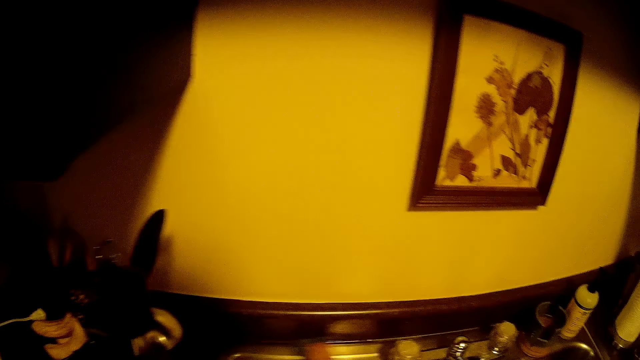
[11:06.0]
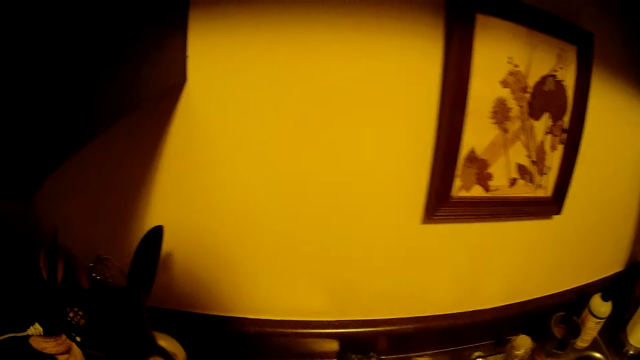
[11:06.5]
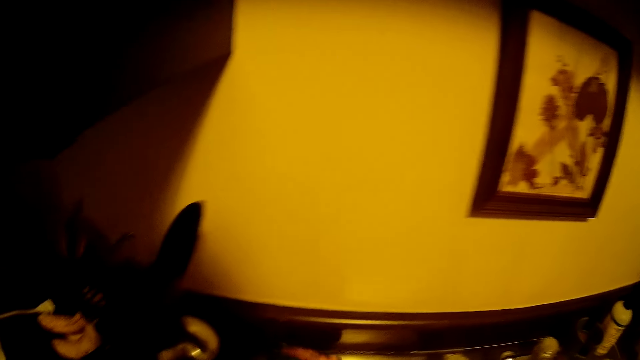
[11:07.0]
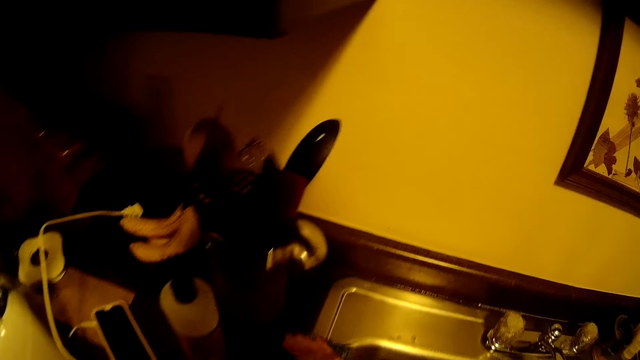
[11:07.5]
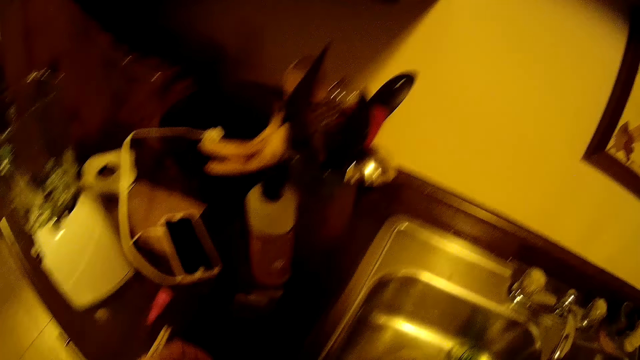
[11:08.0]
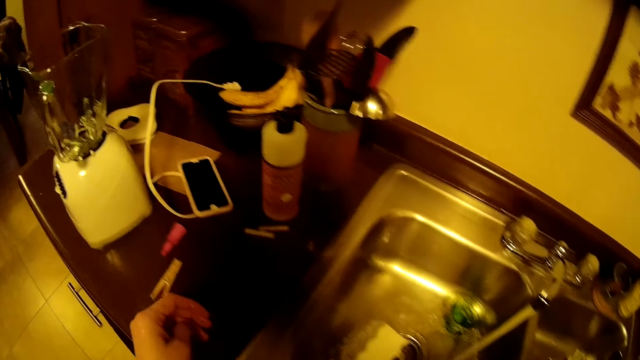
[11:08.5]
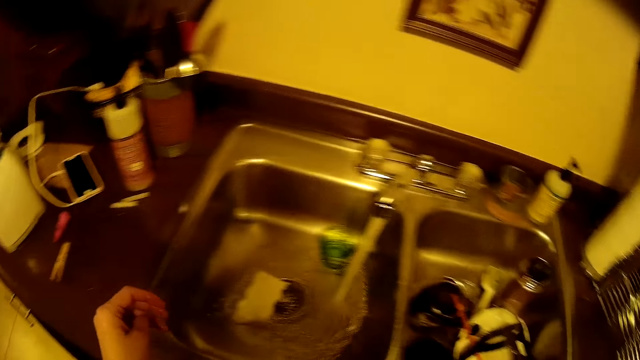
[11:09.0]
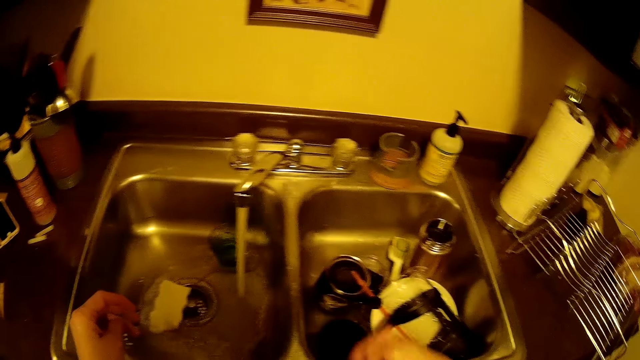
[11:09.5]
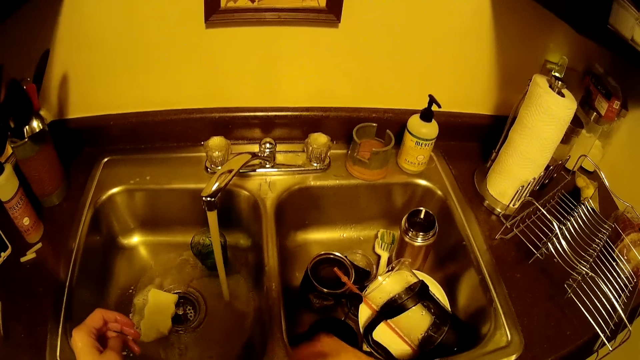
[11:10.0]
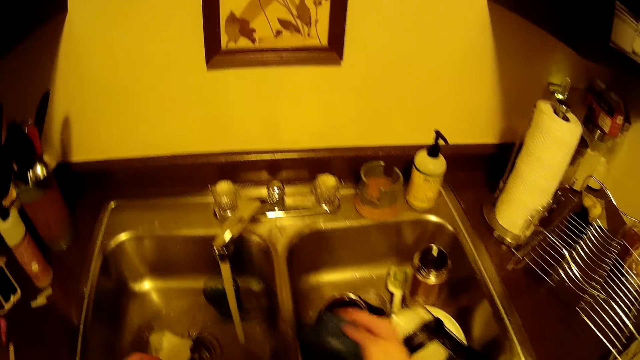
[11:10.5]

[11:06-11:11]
The camera wearer cleans the sink with the sponge in her right hand.

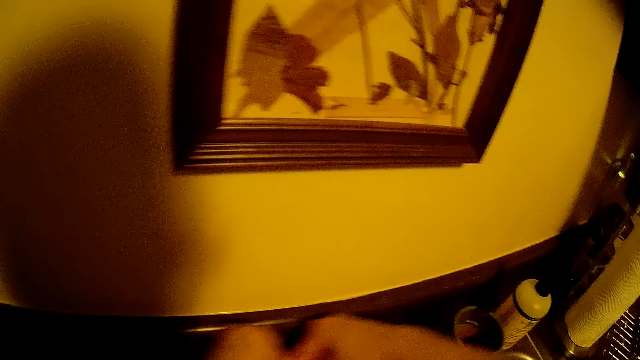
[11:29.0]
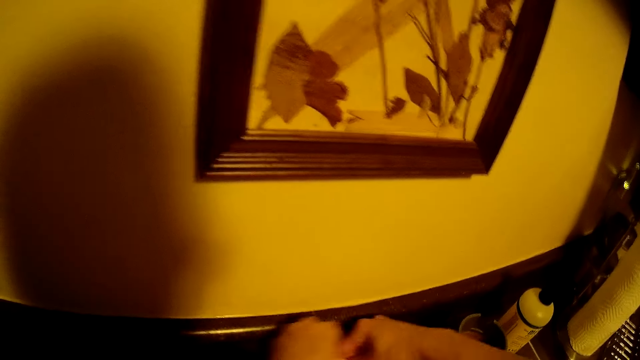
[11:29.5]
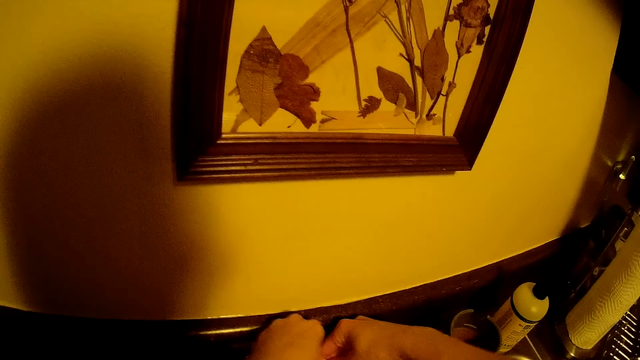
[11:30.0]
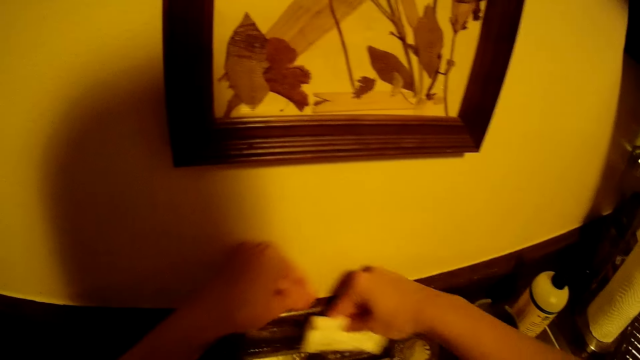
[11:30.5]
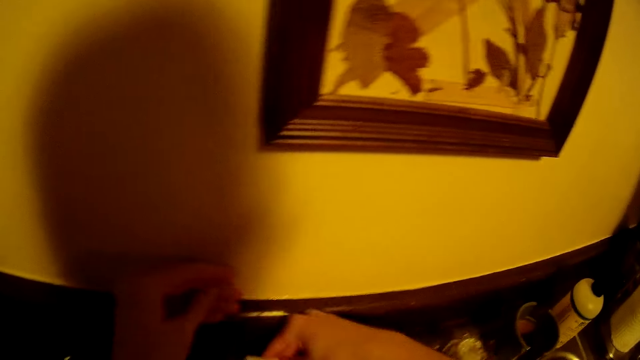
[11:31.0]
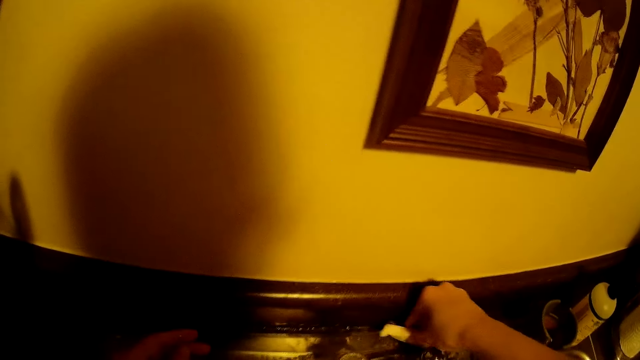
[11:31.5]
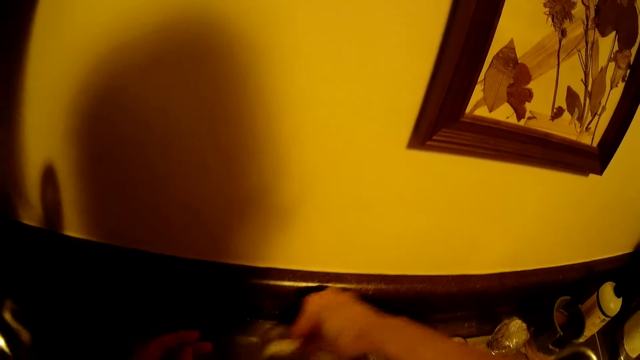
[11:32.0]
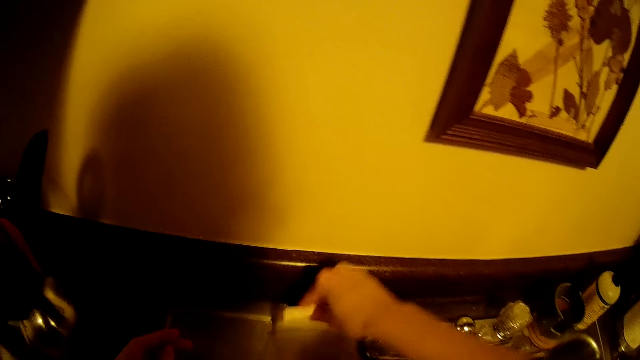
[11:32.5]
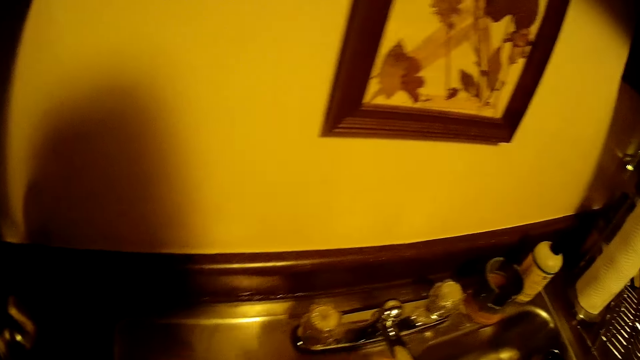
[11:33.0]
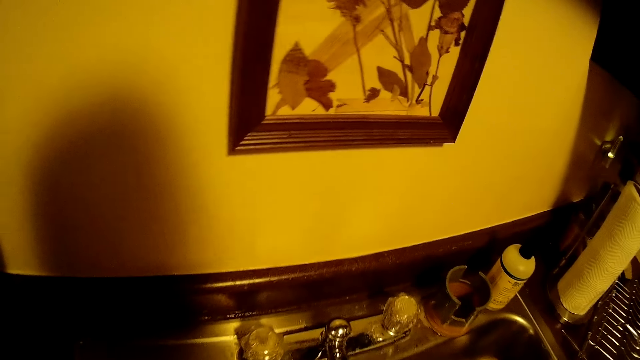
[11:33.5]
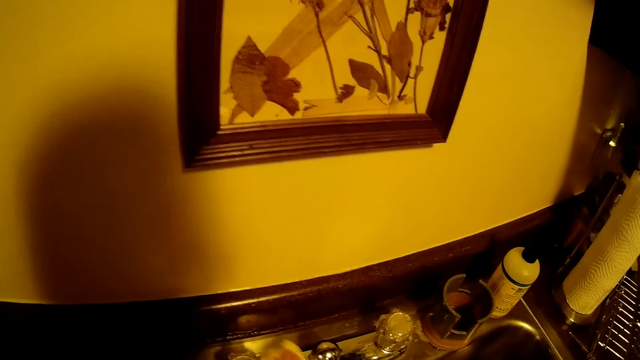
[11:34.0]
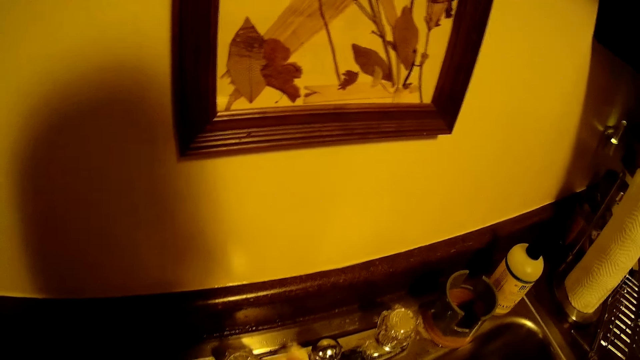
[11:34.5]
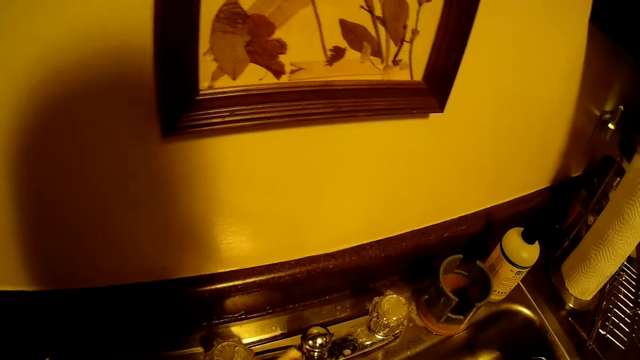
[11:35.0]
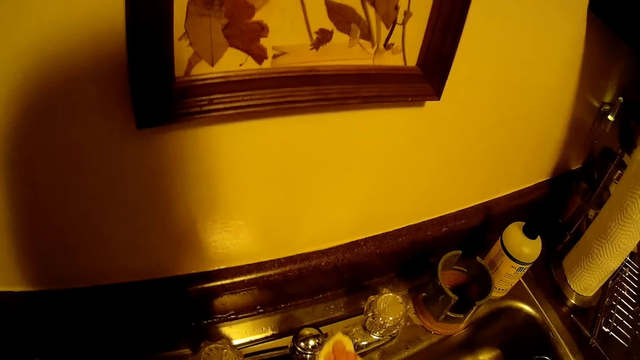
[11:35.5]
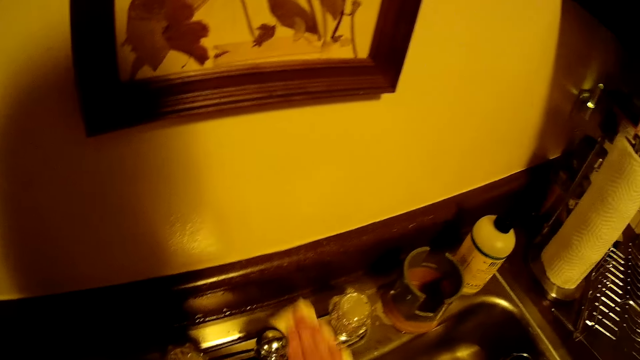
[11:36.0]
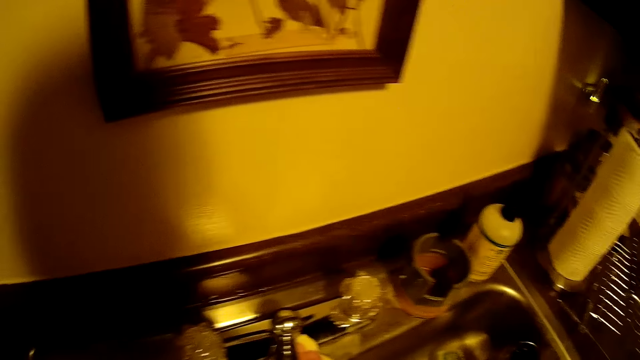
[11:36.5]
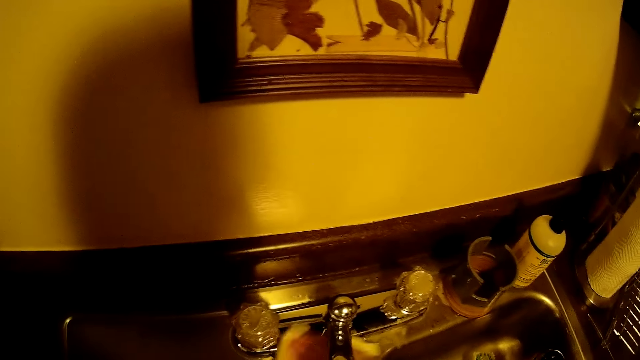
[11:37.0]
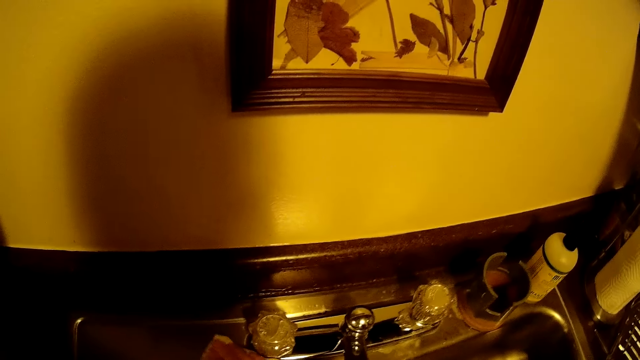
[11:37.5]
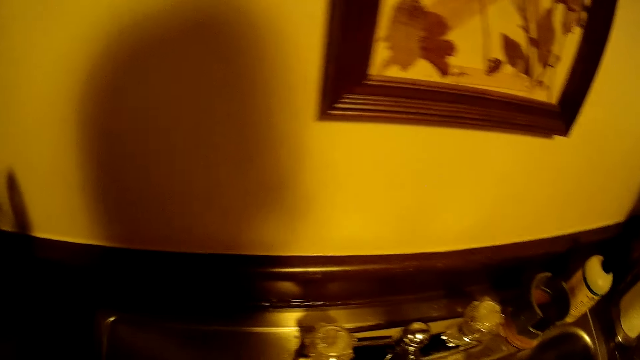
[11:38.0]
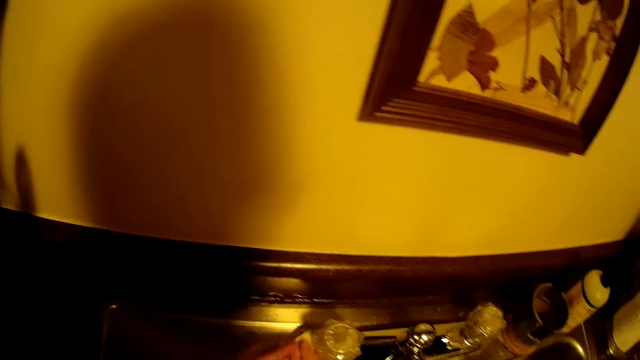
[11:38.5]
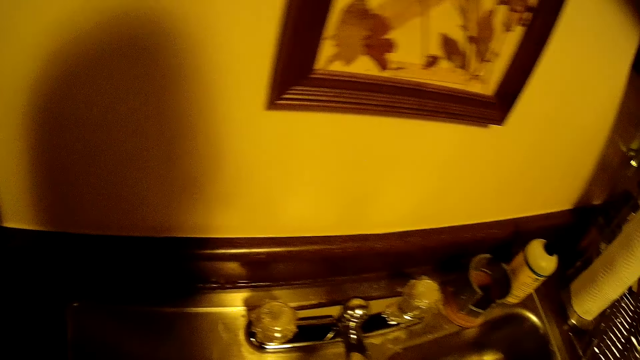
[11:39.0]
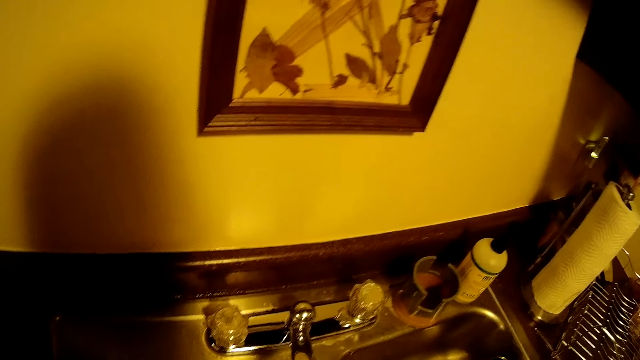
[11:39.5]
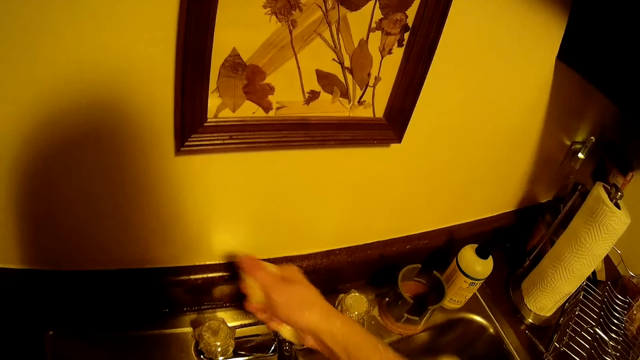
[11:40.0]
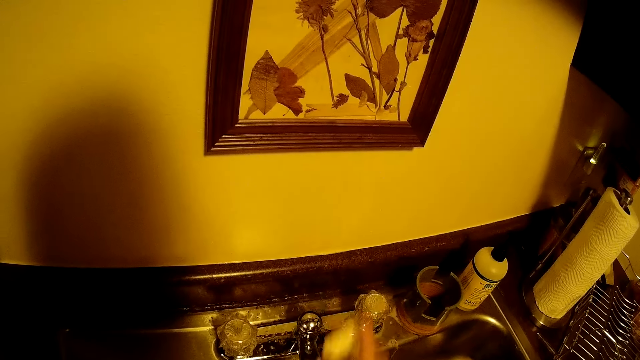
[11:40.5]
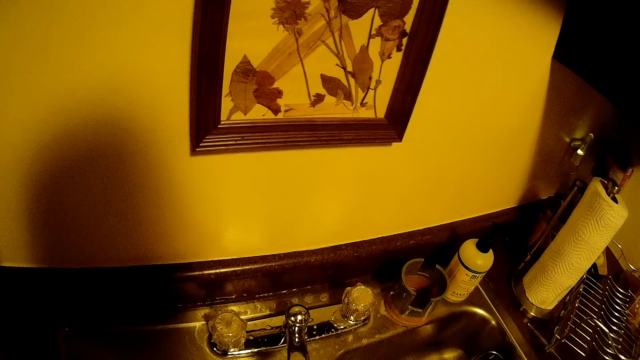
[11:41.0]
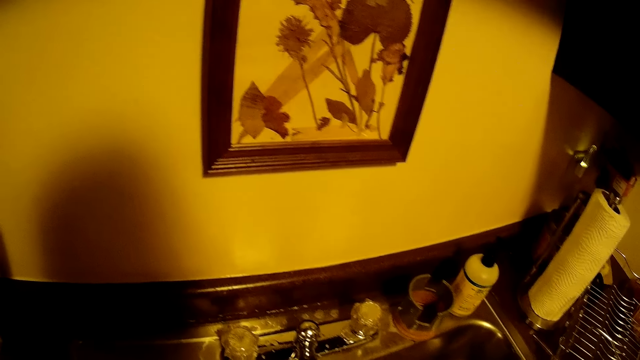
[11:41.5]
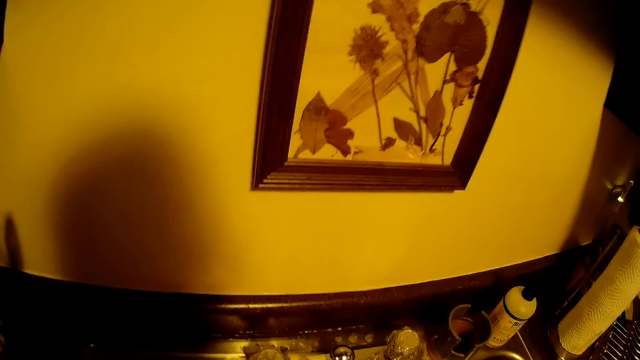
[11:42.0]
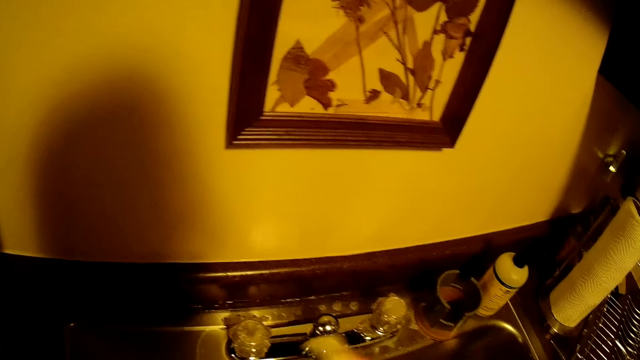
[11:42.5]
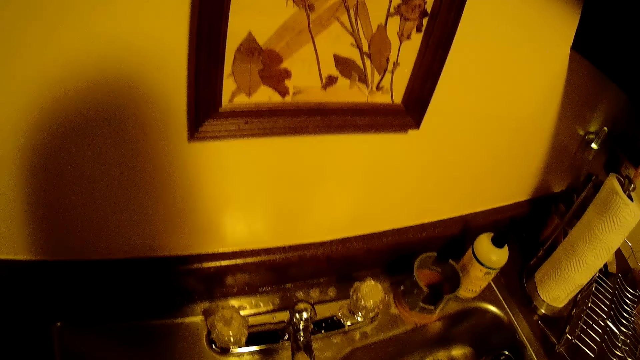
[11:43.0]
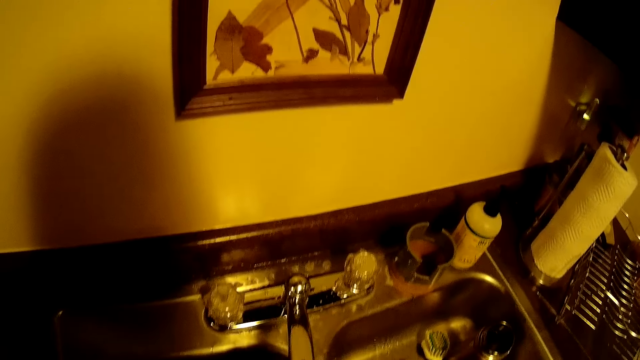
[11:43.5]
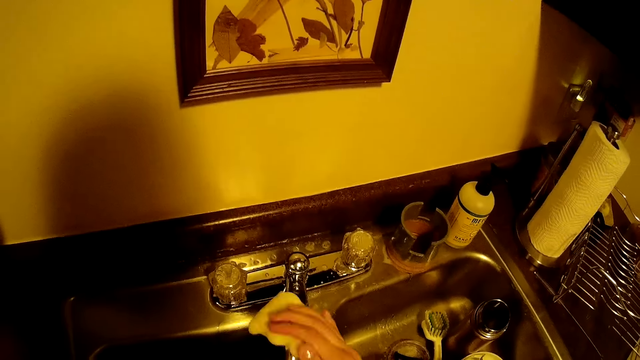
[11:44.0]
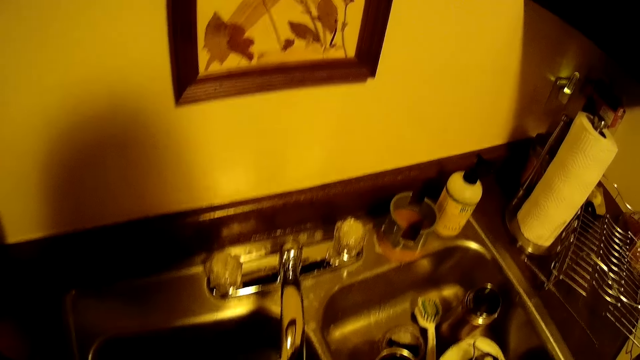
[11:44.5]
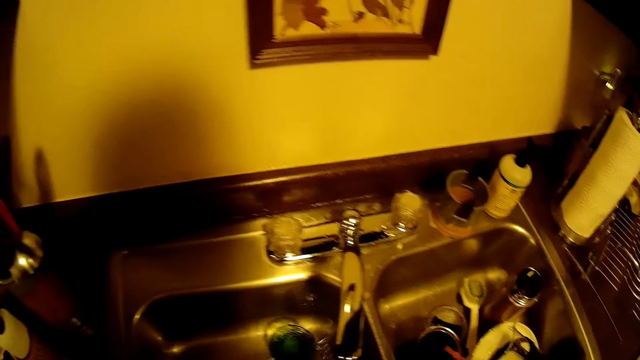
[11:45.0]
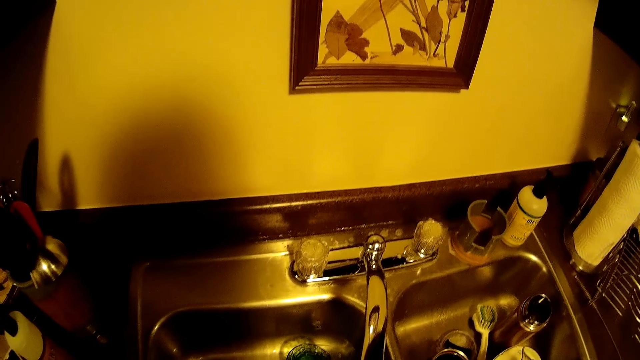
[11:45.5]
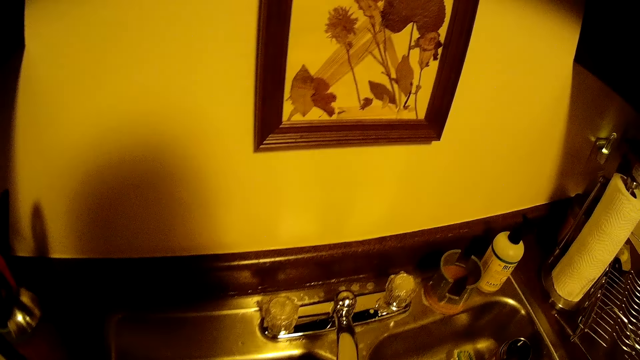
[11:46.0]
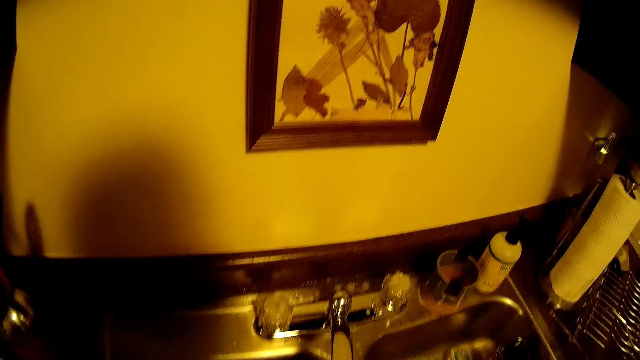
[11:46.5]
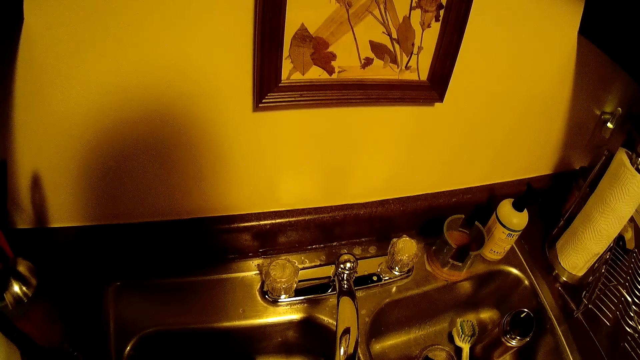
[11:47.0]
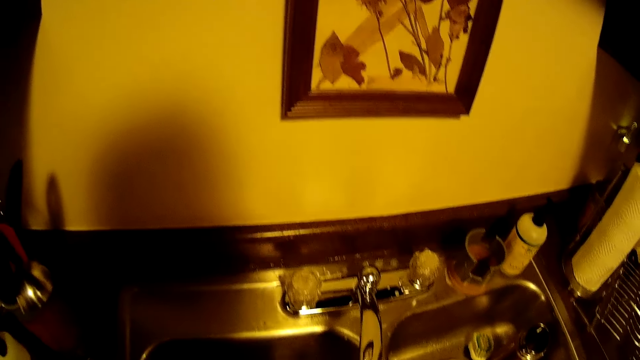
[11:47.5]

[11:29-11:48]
The camera wearer cleans the sink with the sponge in her right hand. She squeezes water from the sponge on the sink. She cleans the tap with the sponge in her right hand.
